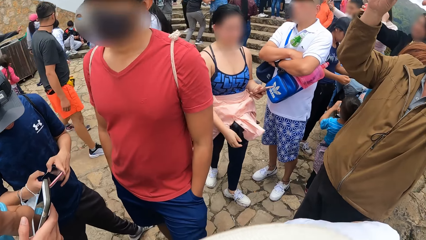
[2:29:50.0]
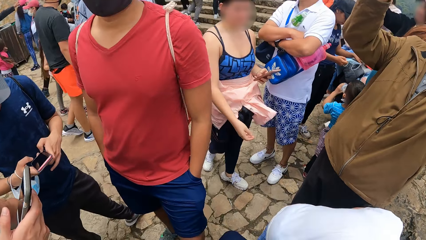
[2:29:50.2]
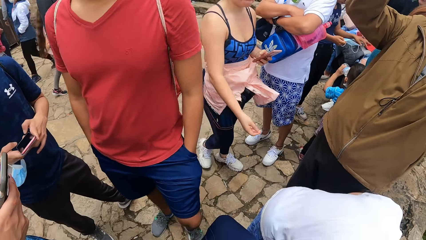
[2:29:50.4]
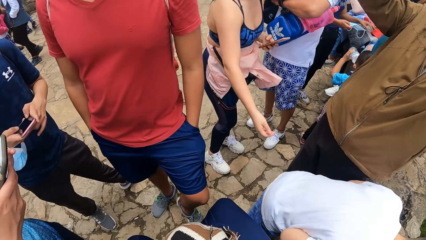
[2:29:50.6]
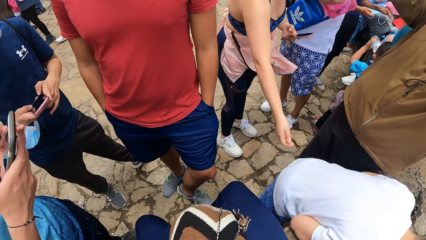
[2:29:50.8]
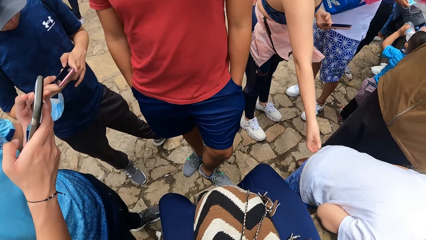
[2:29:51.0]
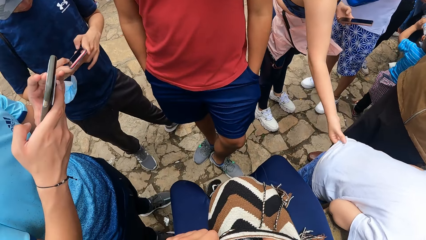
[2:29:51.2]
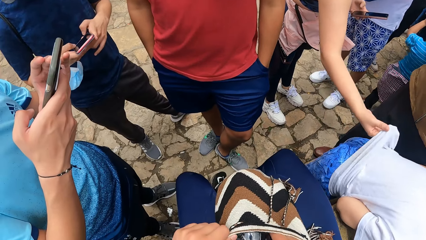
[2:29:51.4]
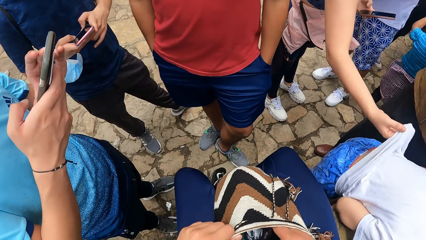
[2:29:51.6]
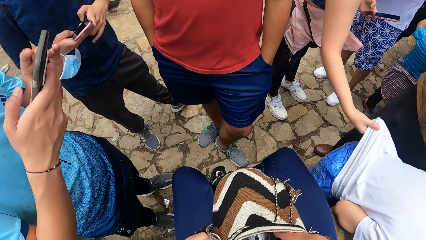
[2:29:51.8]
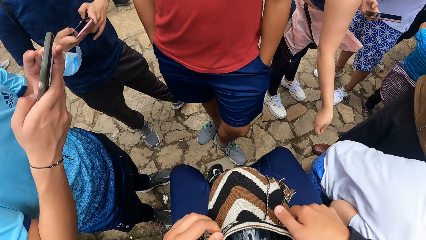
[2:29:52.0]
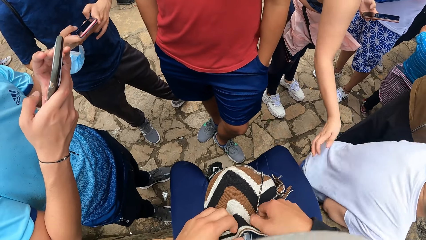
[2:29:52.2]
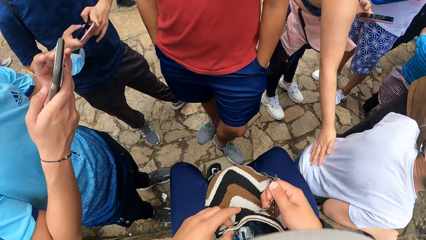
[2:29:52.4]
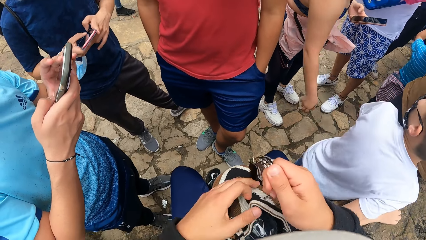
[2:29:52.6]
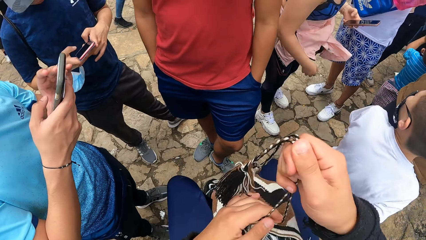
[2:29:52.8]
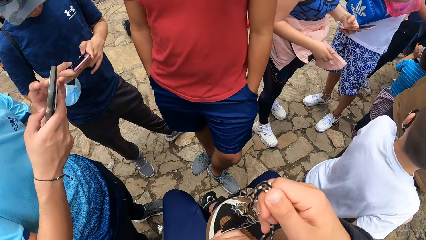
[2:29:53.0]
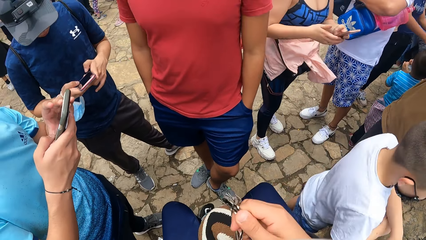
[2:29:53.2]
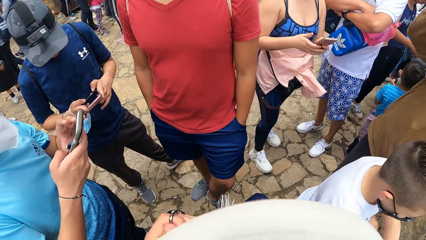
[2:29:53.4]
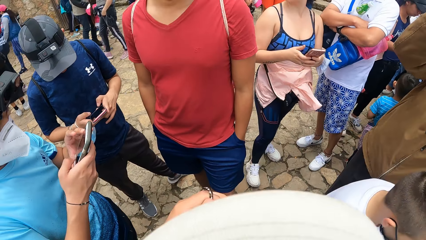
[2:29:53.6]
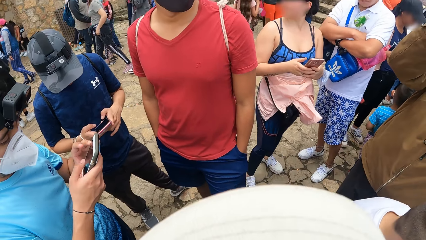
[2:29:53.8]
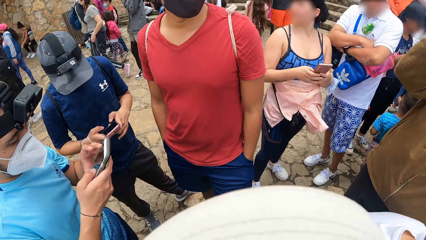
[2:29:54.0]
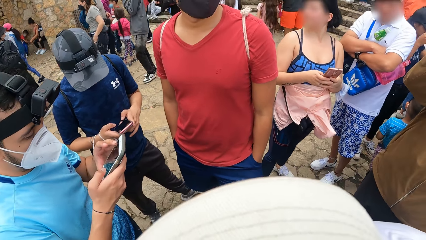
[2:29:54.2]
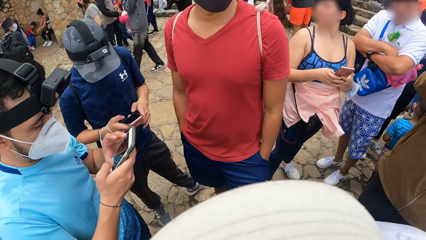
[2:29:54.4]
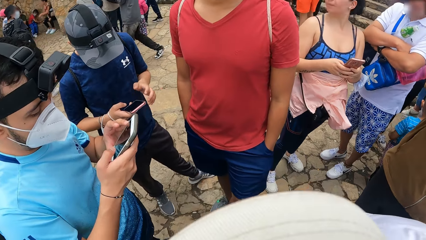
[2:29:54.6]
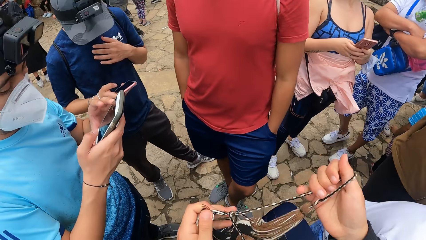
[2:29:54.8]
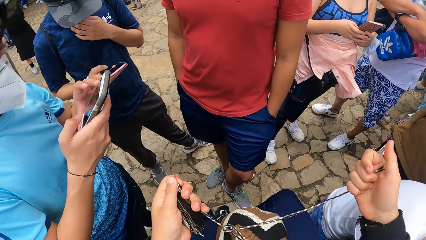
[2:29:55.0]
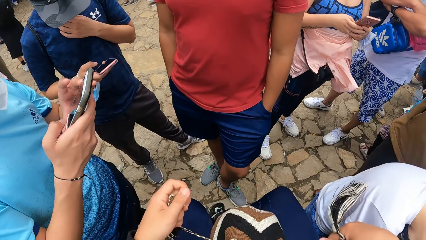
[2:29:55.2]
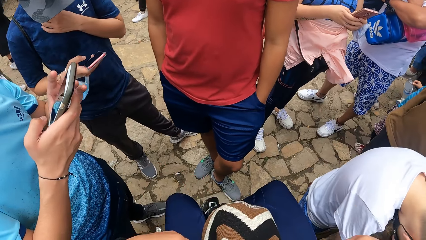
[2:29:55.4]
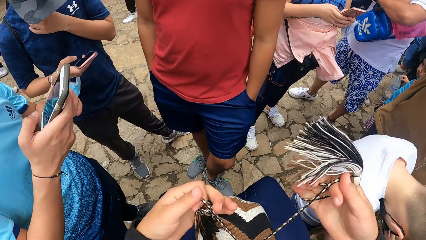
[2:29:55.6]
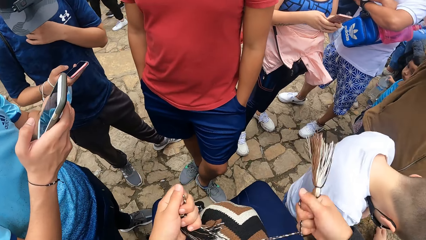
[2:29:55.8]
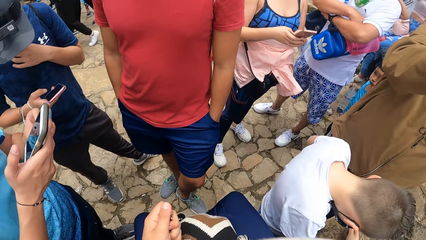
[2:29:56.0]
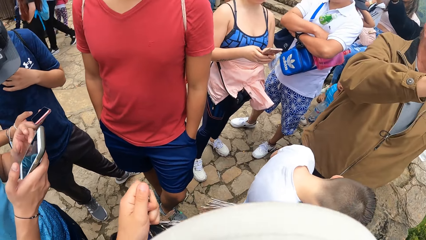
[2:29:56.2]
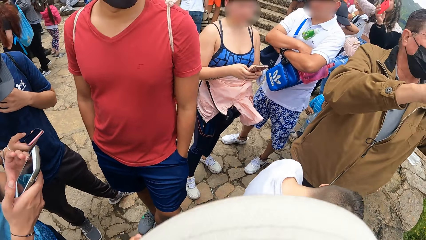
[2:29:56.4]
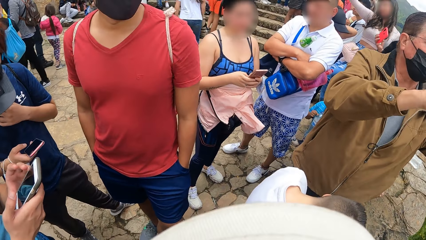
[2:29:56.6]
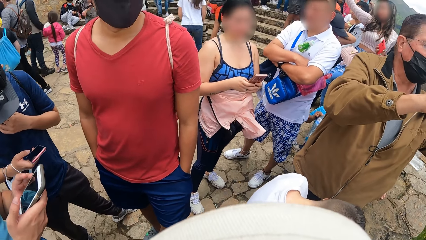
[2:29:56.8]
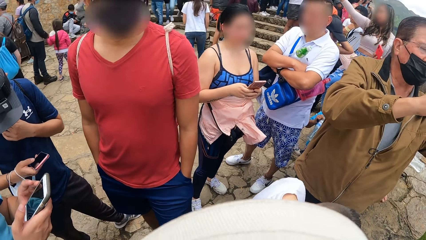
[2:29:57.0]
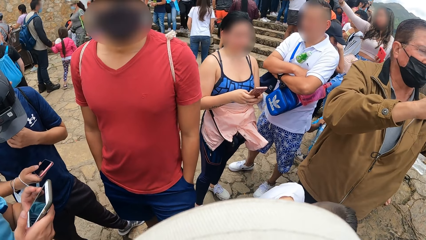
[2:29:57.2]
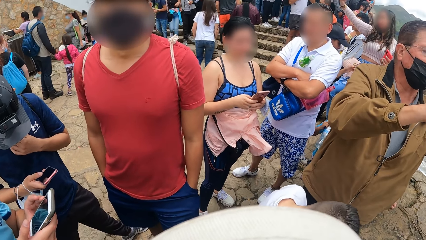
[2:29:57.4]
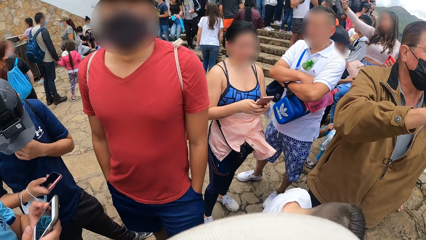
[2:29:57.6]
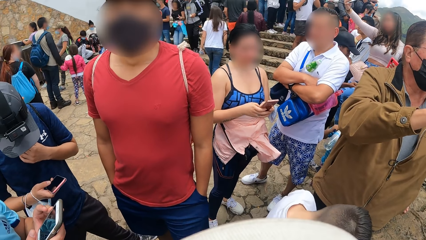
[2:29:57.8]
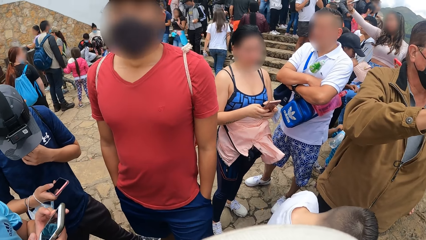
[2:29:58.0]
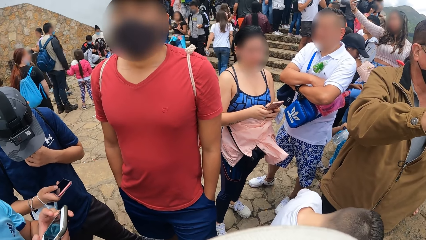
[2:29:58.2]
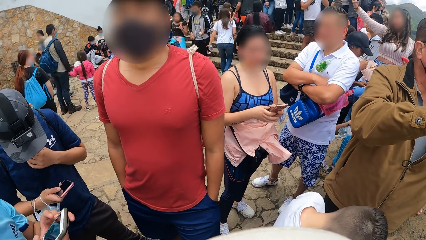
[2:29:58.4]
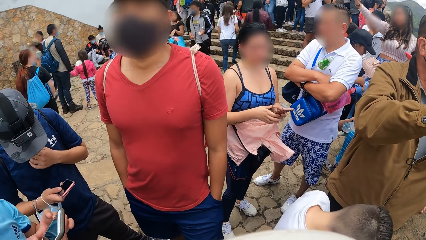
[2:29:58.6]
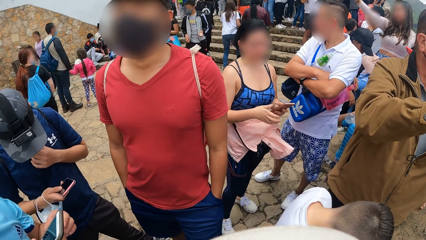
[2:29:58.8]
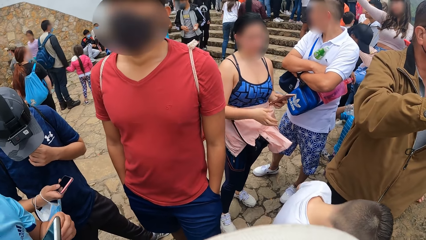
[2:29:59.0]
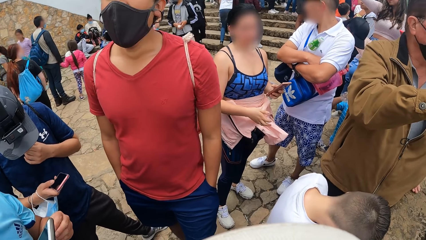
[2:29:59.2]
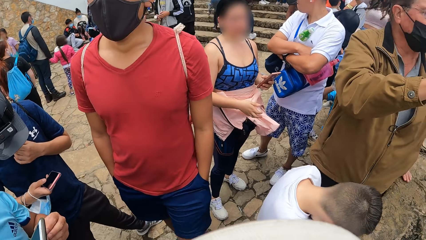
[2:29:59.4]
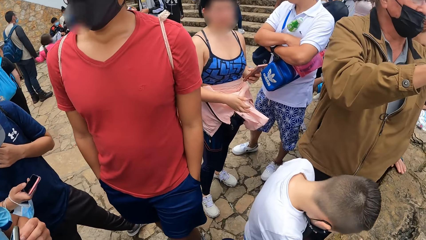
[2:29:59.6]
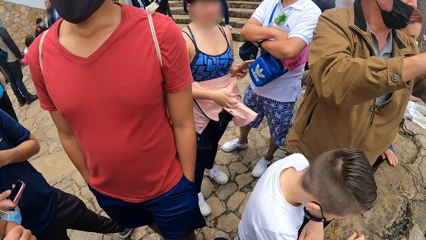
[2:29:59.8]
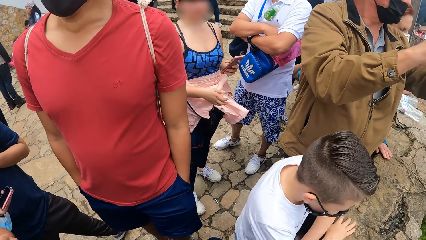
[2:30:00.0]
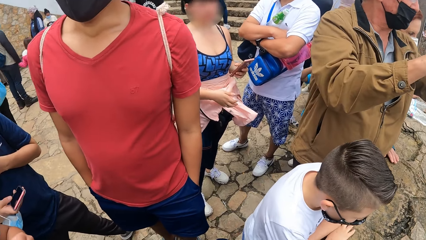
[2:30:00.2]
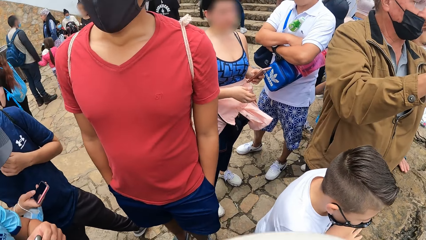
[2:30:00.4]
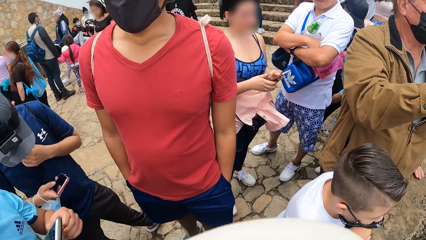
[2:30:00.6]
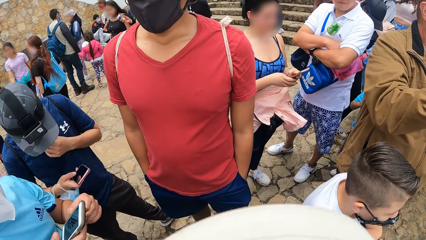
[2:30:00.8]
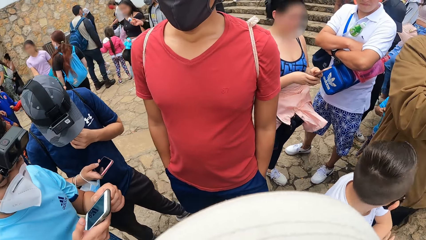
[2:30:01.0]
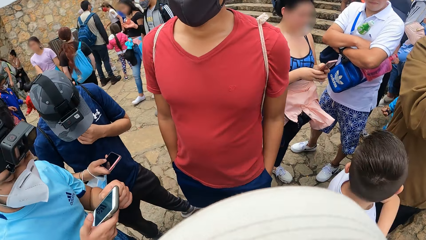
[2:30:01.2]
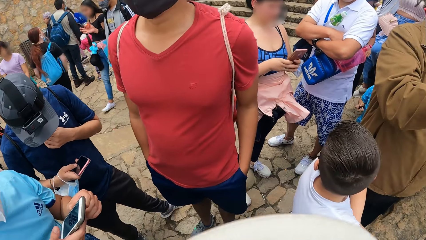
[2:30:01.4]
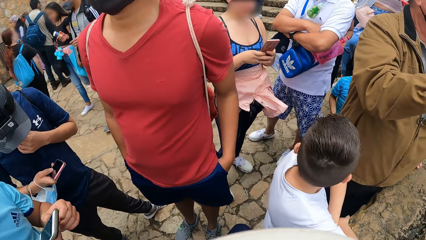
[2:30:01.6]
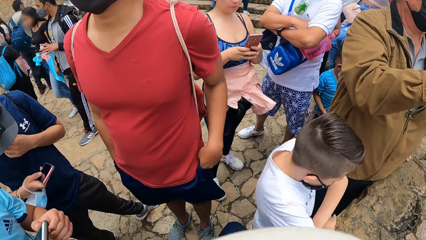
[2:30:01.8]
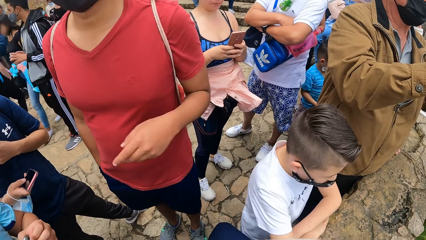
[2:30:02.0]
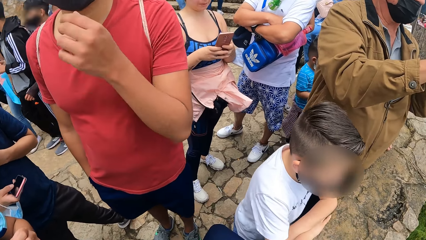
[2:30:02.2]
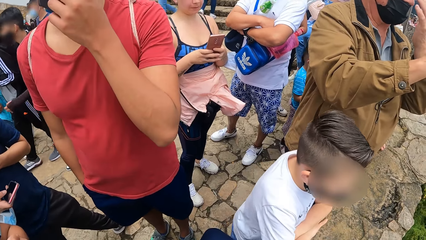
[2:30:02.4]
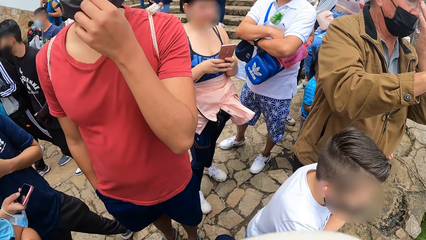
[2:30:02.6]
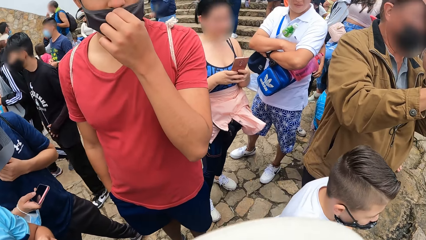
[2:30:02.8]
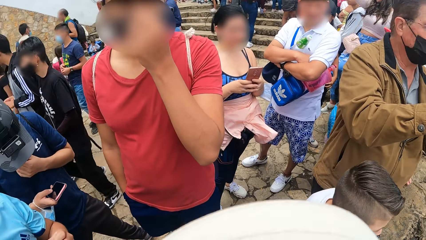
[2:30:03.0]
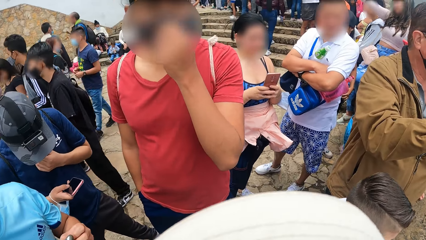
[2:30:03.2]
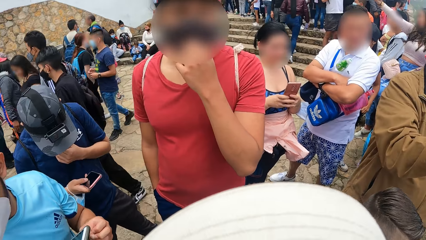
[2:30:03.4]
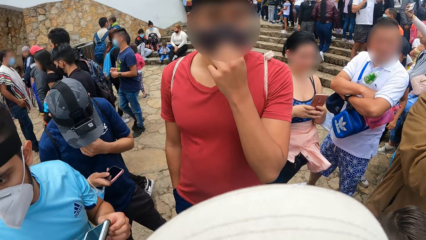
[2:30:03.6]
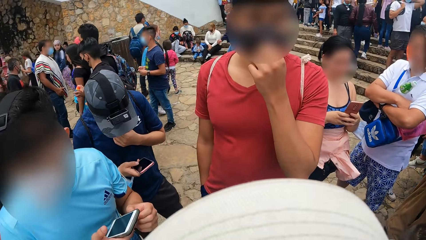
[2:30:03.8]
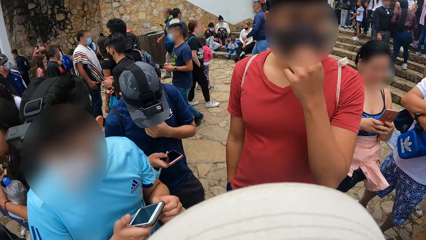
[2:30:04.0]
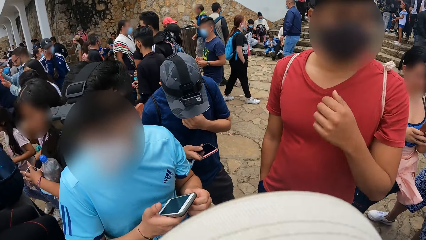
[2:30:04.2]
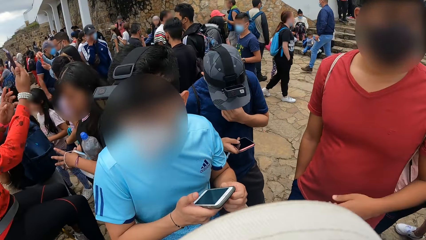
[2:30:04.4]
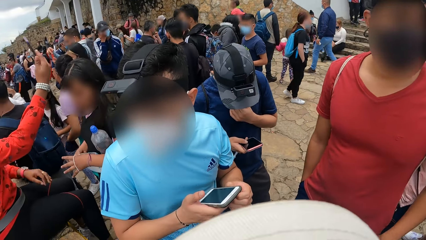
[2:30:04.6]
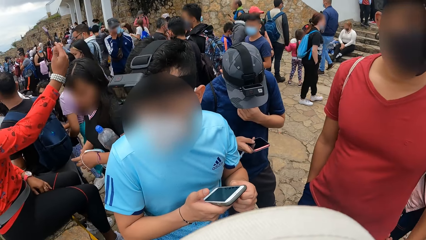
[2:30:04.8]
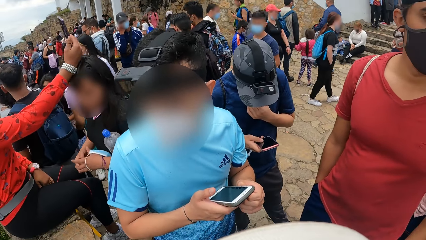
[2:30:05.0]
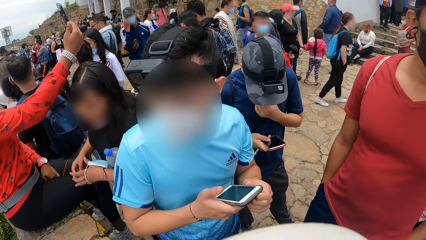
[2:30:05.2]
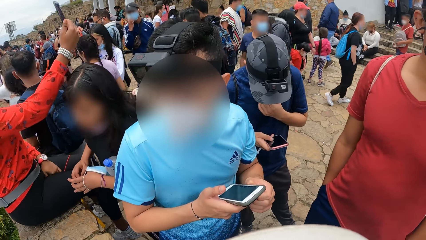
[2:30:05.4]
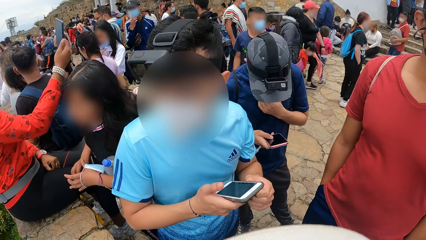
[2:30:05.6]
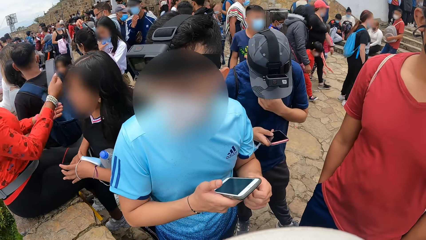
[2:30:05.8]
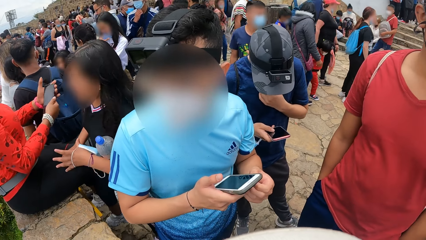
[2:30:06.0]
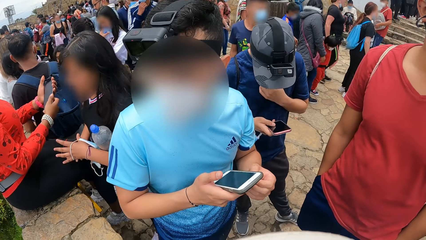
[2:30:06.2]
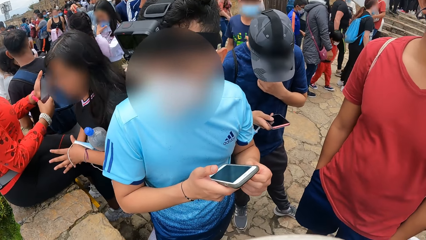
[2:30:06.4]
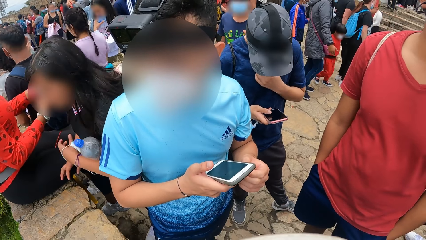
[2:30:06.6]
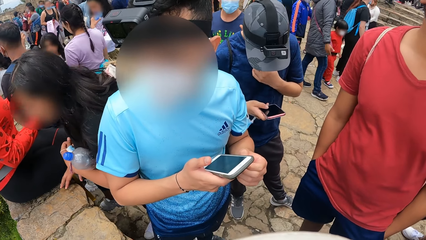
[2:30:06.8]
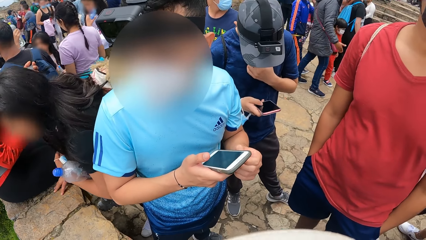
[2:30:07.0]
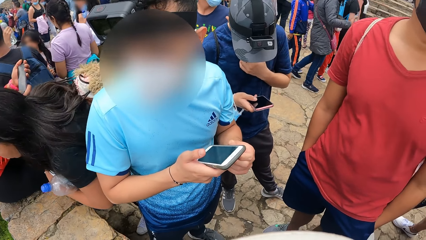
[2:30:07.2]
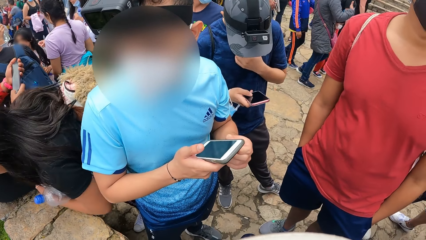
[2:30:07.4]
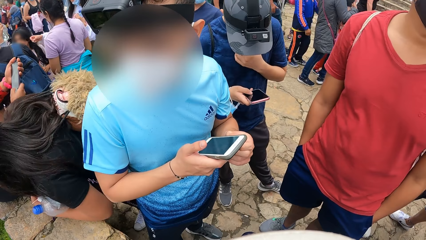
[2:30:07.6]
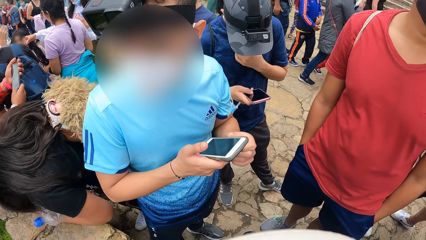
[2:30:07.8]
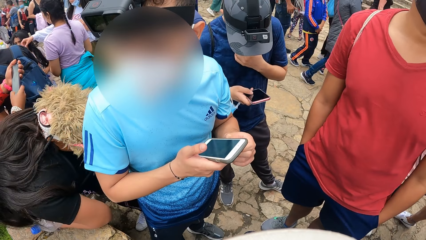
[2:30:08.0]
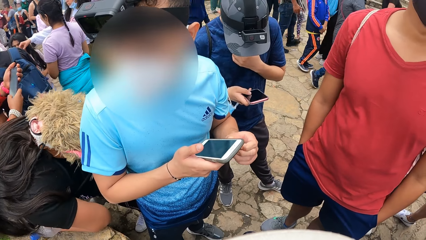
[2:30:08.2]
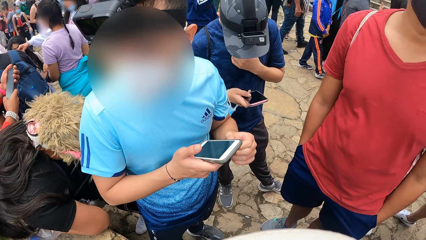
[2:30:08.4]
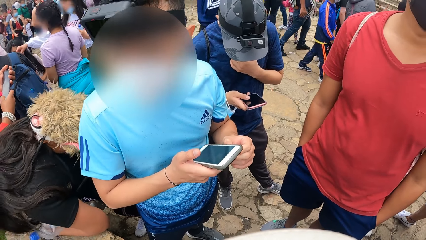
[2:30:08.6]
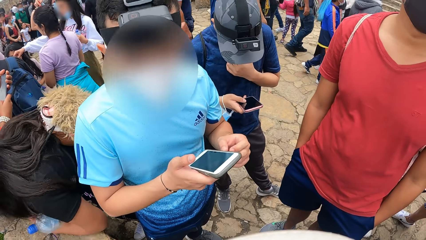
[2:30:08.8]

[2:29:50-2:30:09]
The camera wearer adjusts the bag with his hands. He tightens the bag. A man adjusts the nose mask on his face with his left hand.
